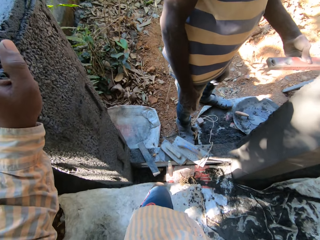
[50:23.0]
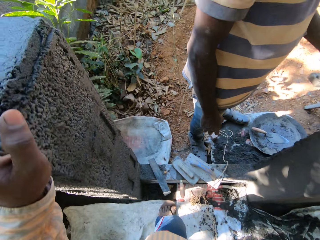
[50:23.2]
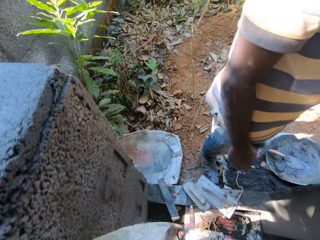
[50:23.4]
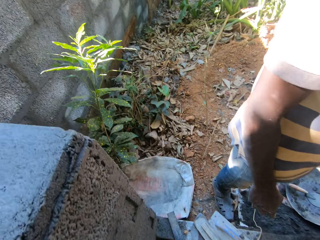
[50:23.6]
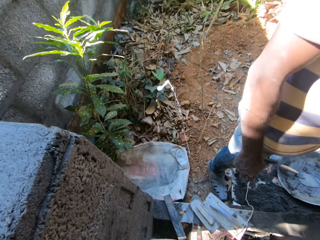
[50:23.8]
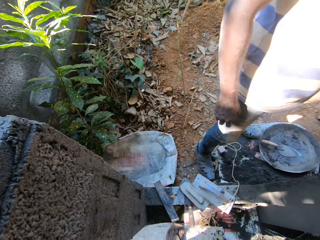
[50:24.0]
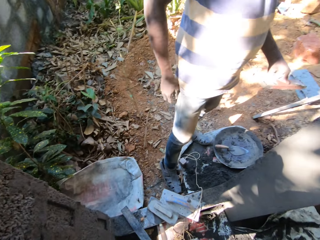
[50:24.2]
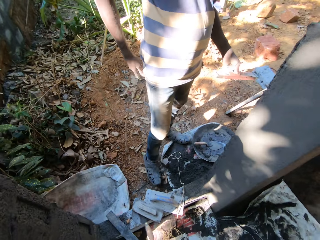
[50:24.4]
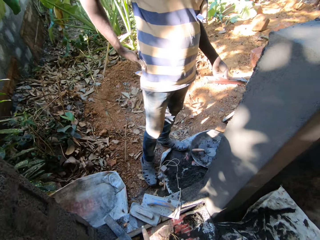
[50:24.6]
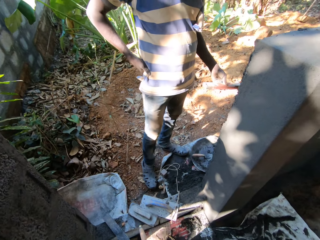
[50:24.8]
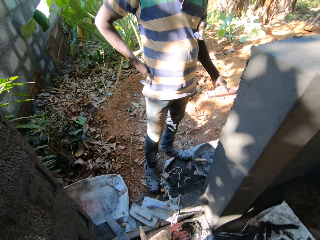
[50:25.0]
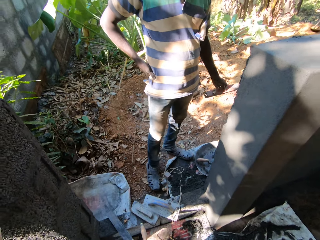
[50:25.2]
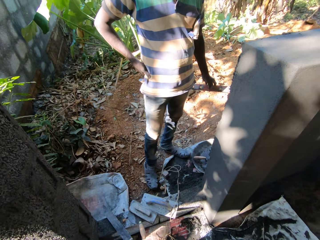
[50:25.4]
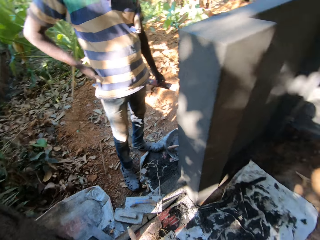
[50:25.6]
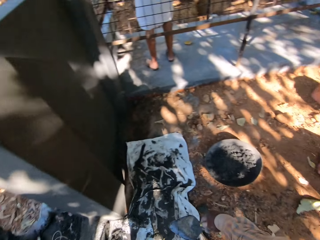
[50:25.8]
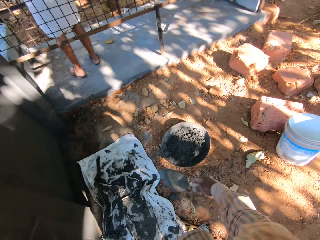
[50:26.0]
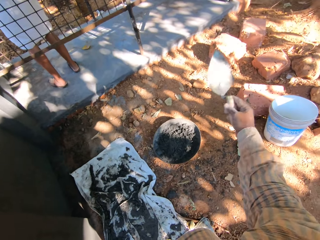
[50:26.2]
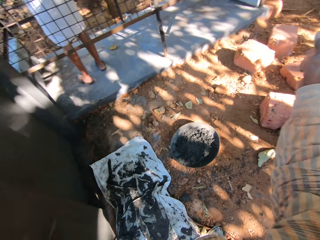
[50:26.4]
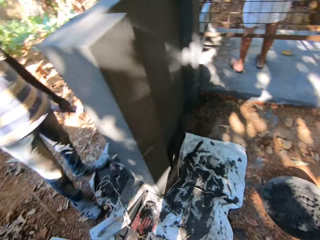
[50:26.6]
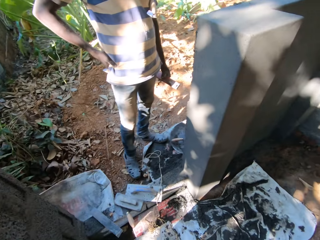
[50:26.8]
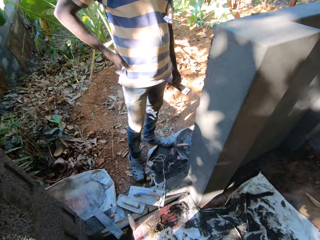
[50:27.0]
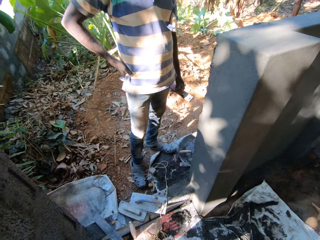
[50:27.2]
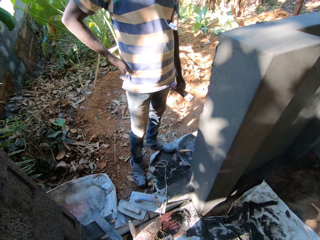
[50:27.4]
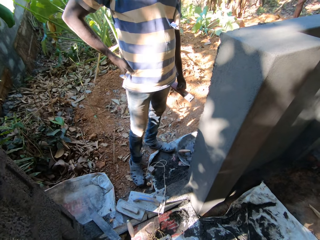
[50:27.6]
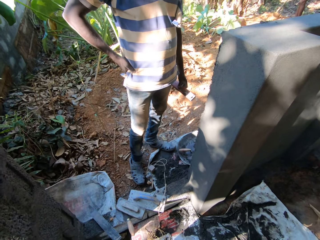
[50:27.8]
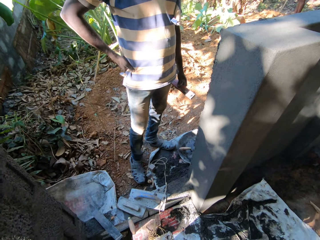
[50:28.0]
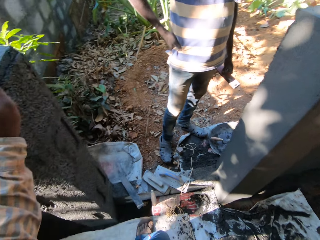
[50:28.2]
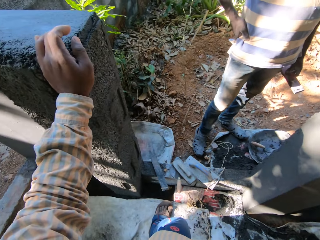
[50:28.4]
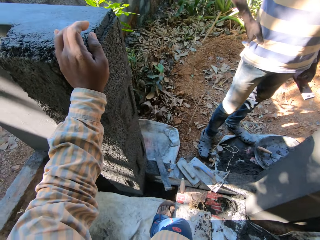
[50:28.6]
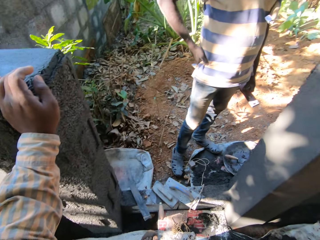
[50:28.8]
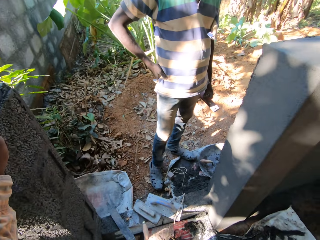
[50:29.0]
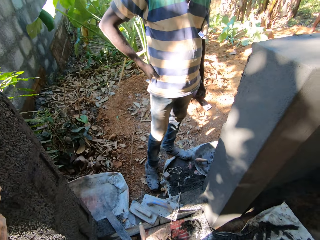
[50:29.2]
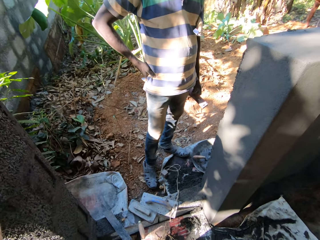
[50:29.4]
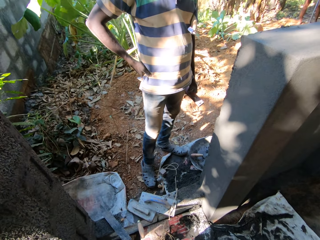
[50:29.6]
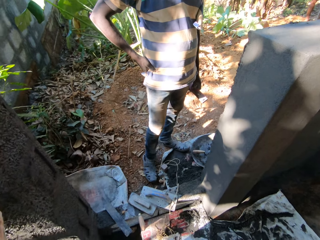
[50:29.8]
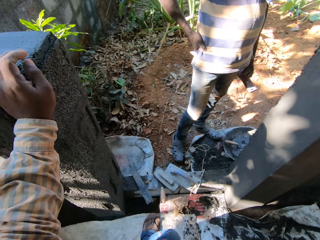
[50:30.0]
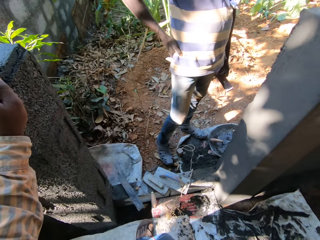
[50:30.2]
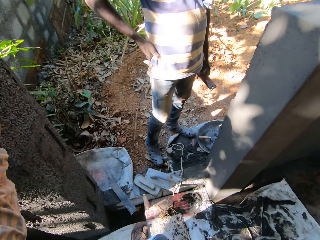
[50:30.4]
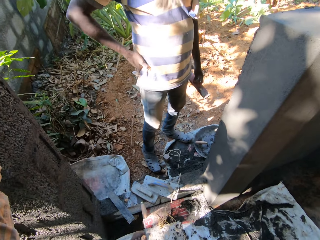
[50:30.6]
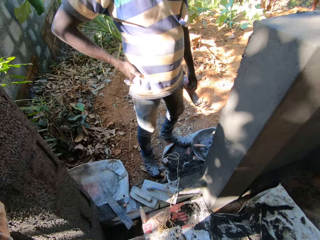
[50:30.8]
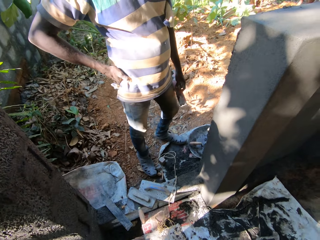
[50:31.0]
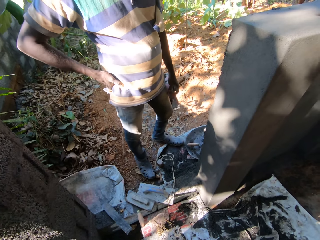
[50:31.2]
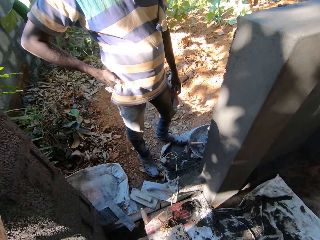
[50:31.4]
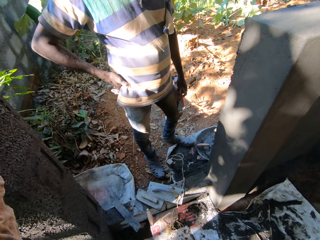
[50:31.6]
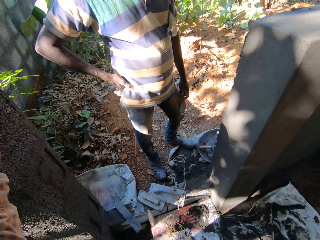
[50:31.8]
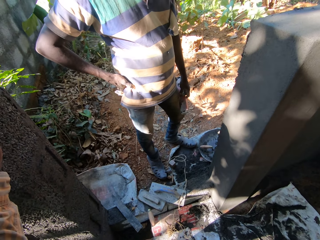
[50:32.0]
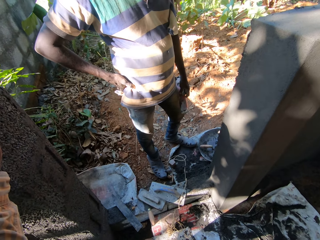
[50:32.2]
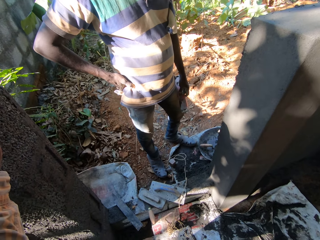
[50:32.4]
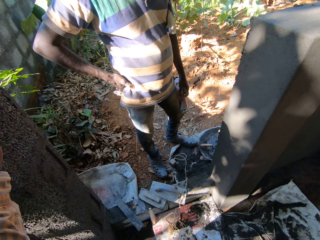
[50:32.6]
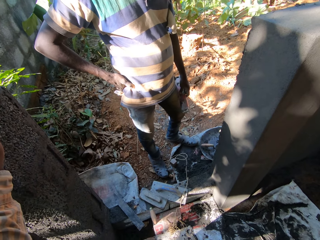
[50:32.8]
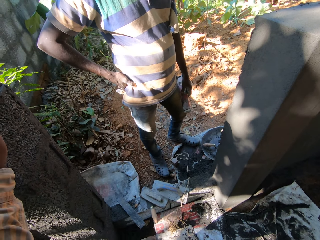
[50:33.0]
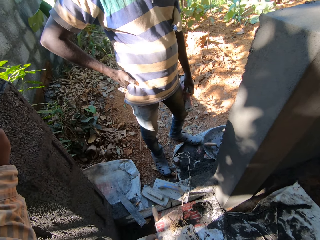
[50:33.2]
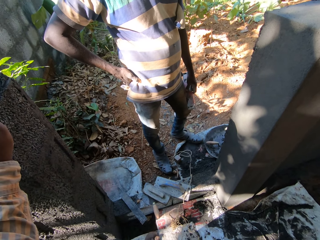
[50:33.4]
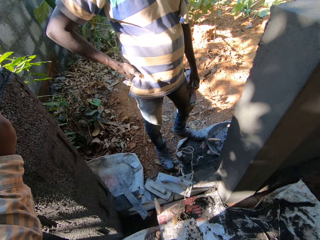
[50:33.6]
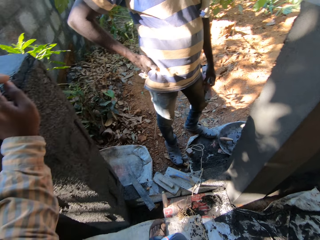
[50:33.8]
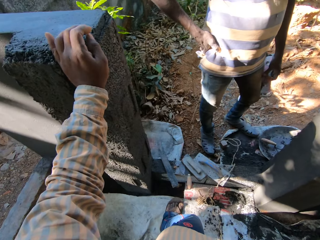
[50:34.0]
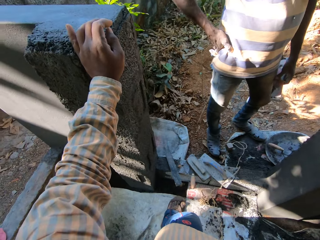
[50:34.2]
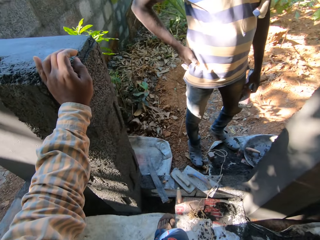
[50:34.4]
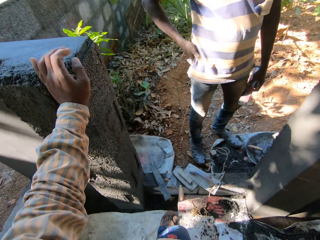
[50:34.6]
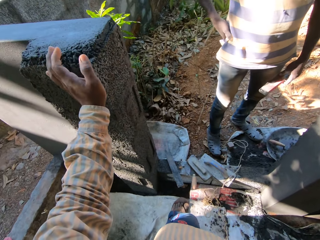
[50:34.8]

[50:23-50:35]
The camera wearer places a hand on the wall. They spit on the ground and throw something. A male converses with the camera wearer. The camera wearer points at something. They look around the site. The male converses with the camera wearer.

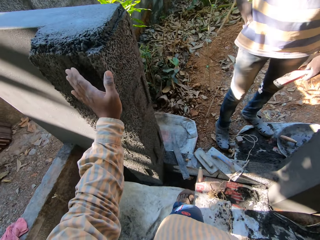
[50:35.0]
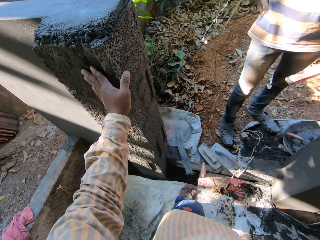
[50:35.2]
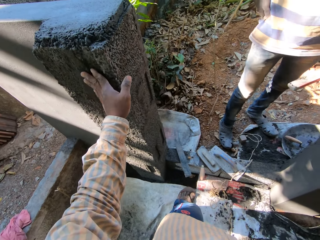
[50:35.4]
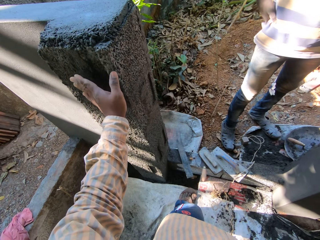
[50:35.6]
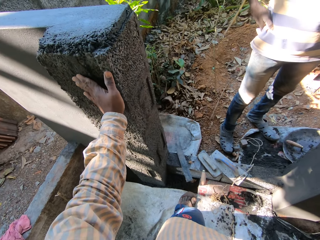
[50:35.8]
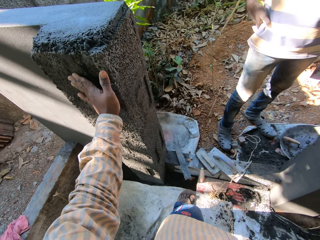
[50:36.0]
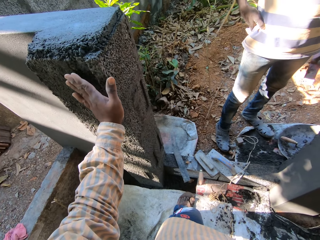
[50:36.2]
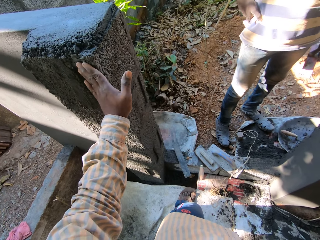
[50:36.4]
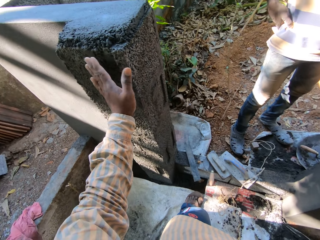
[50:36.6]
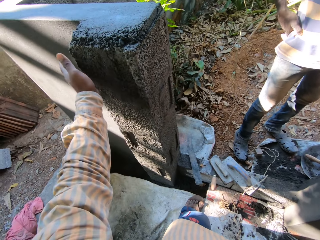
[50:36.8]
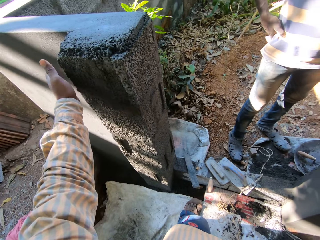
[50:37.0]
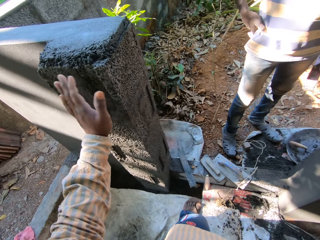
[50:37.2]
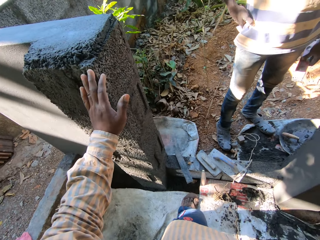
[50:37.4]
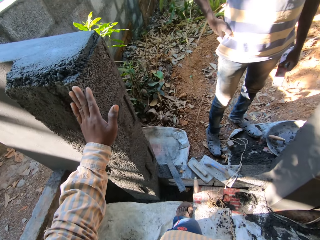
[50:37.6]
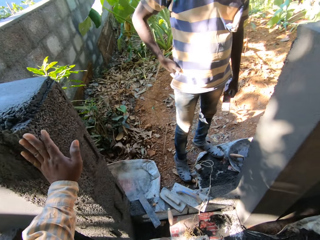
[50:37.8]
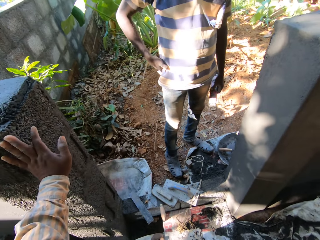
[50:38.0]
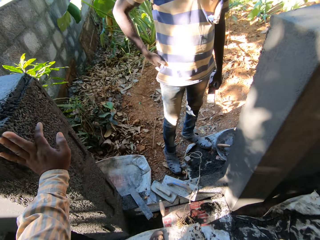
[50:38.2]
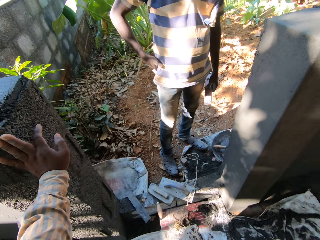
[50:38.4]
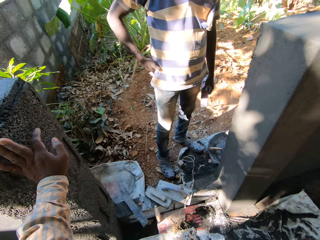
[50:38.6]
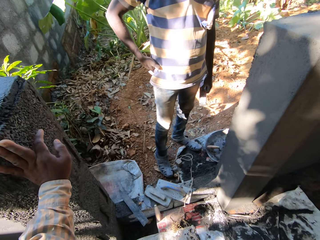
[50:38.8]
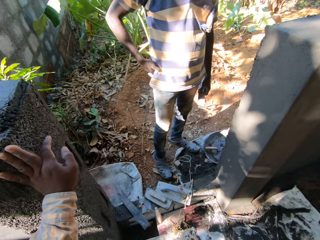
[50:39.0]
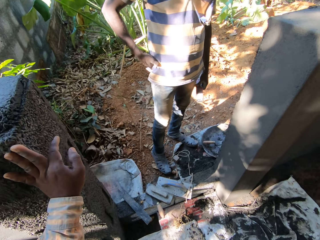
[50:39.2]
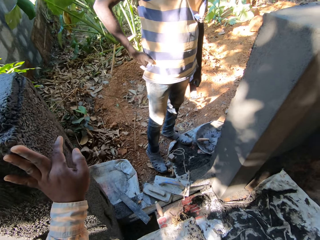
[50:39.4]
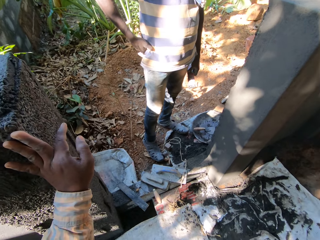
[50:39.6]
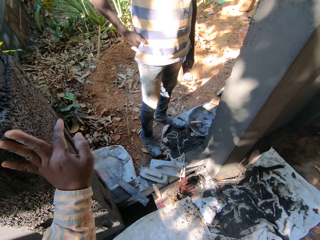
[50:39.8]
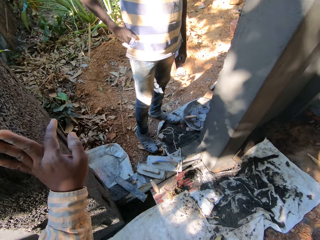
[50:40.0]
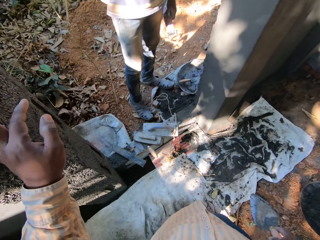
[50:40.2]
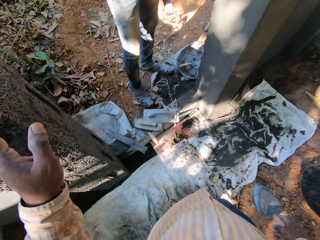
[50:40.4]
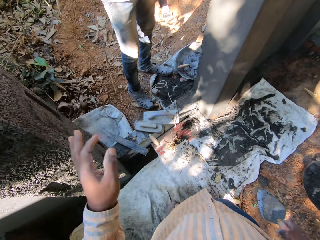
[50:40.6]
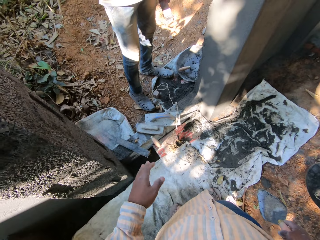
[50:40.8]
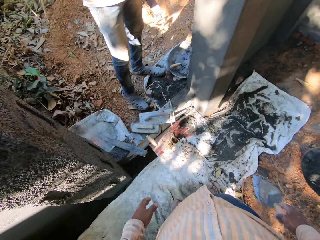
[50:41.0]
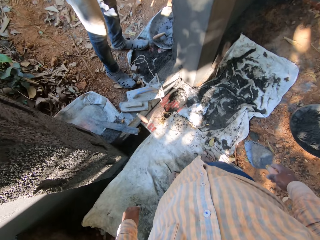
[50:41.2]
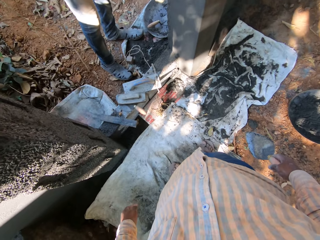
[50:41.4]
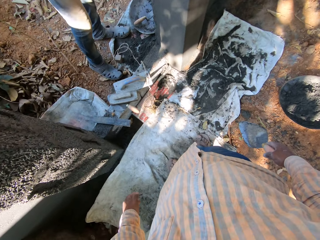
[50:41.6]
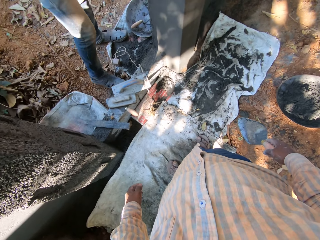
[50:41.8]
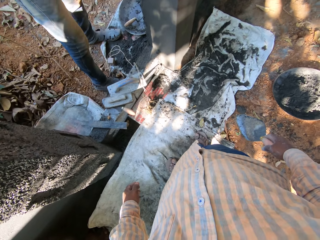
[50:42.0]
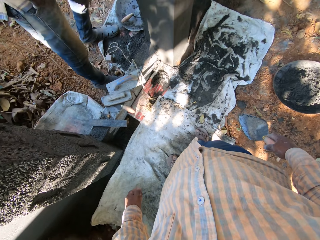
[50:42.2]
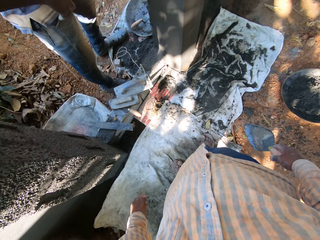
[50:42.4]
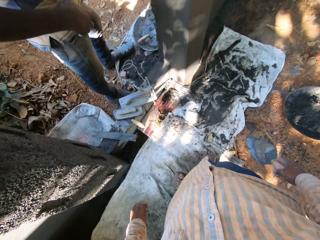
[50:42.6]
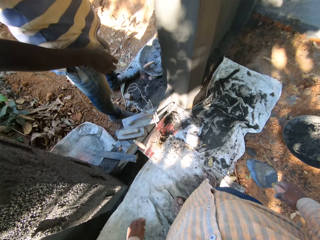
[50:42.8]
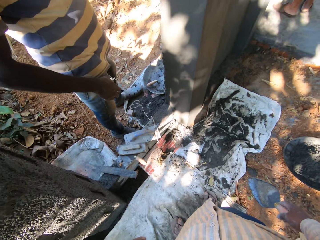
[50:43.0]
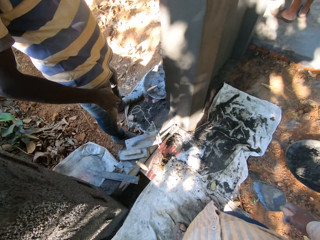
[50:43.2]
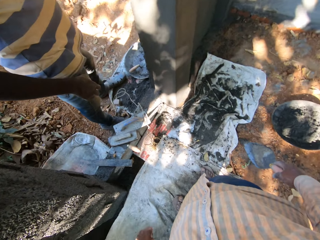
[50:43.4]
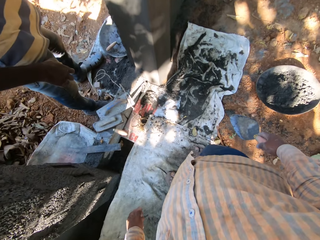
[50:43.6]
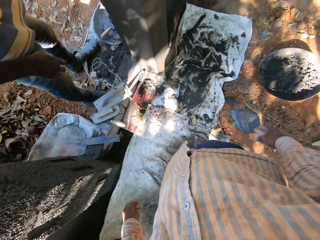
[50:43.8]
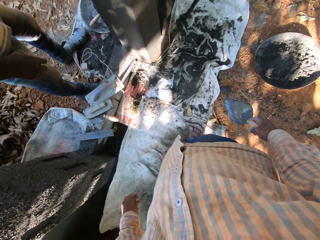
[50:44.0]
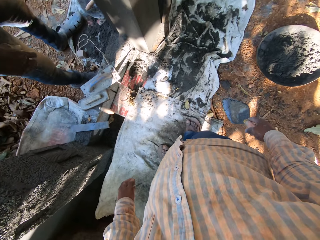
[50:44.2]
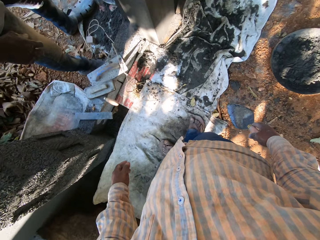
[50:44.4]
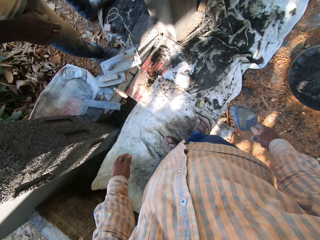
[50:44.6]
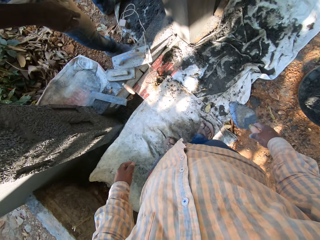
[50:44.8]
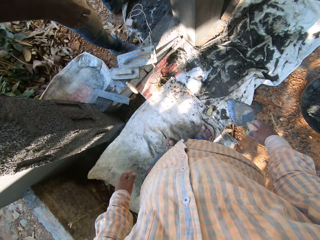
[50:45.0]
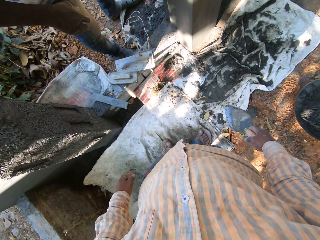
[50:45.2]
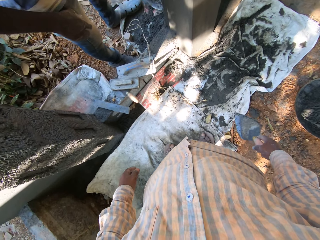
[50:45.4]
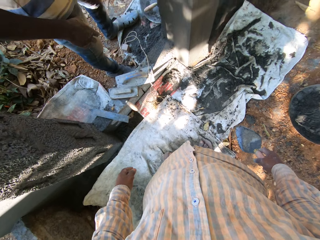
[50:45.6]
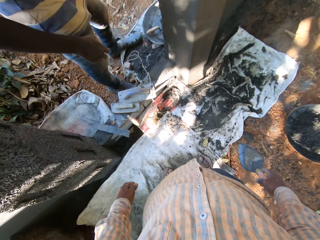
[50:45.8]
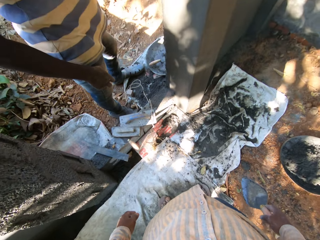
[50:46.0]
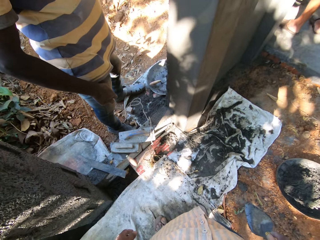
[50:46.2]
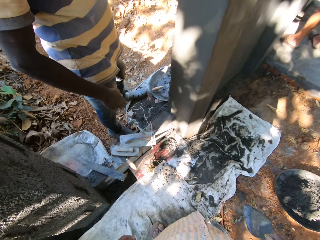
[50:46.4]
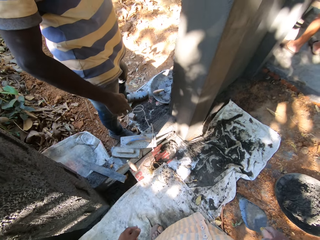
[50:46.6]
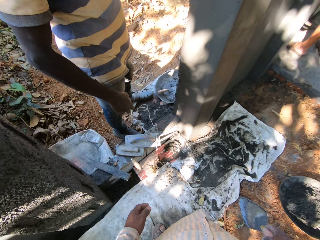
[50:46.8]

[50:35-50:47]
The camera wearer touches the wall. A male converses with the camera wearer. The camera wearer removes the hand from the wall. The male converses with the camera wearer.
